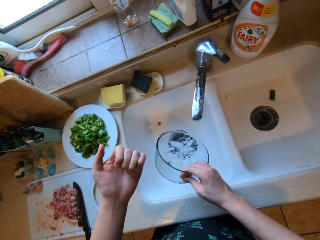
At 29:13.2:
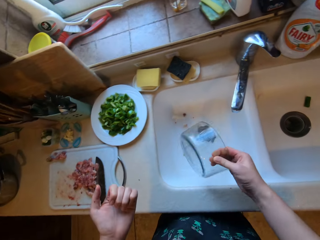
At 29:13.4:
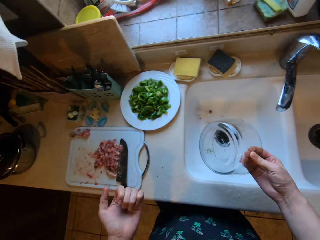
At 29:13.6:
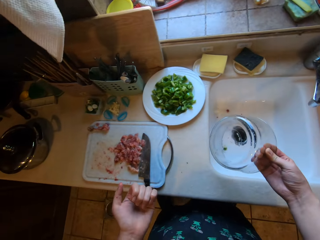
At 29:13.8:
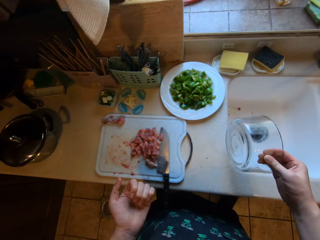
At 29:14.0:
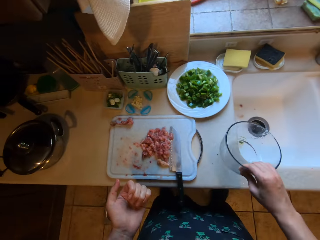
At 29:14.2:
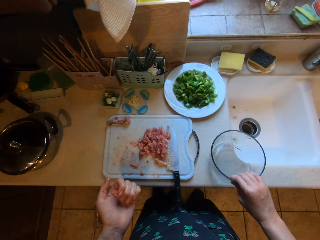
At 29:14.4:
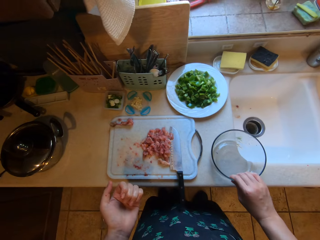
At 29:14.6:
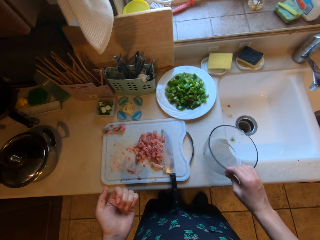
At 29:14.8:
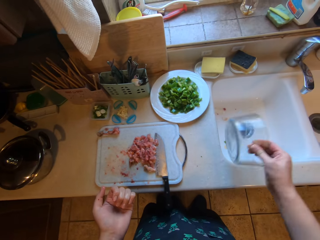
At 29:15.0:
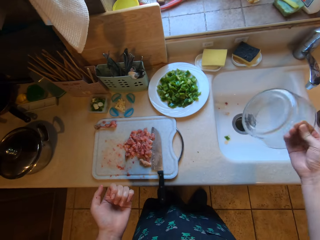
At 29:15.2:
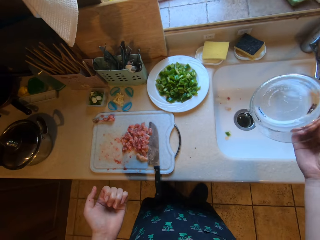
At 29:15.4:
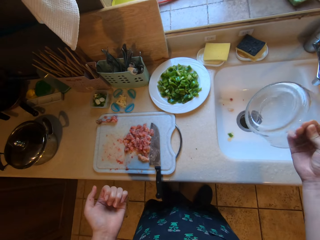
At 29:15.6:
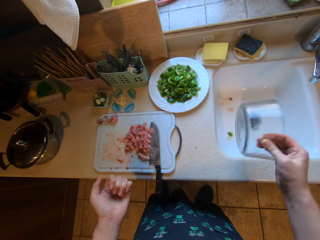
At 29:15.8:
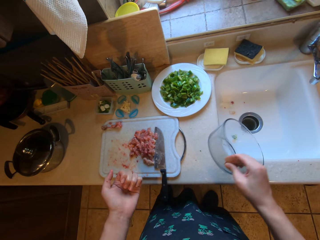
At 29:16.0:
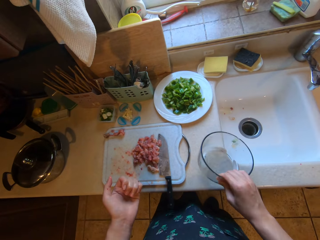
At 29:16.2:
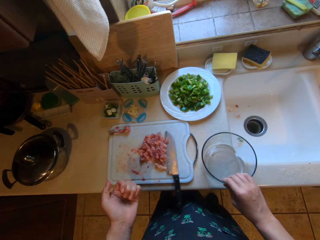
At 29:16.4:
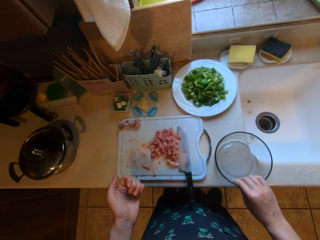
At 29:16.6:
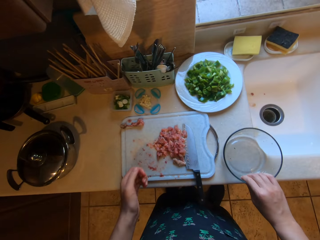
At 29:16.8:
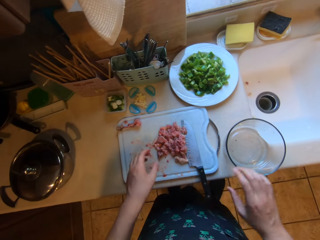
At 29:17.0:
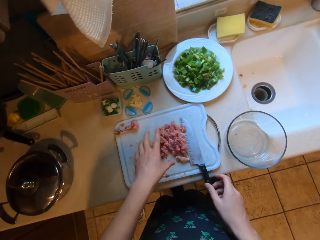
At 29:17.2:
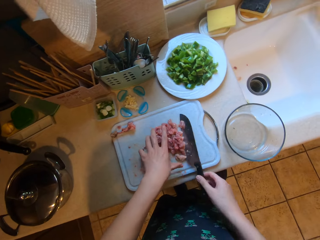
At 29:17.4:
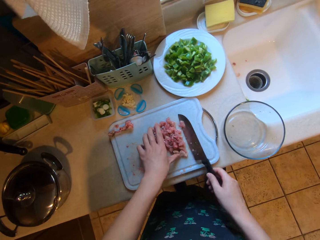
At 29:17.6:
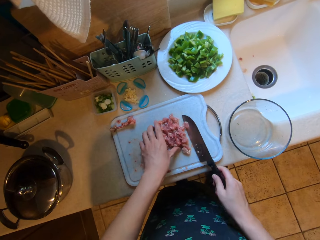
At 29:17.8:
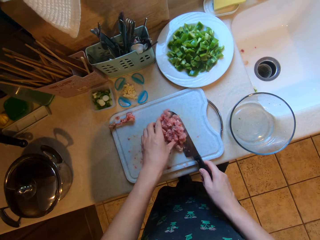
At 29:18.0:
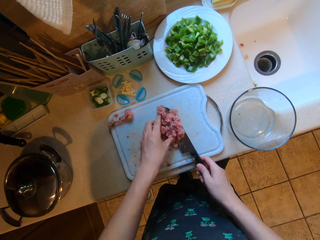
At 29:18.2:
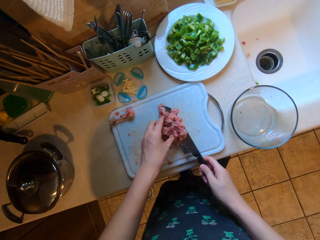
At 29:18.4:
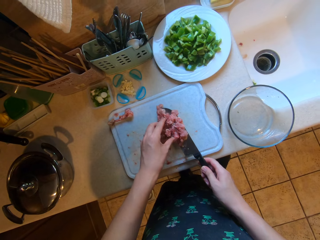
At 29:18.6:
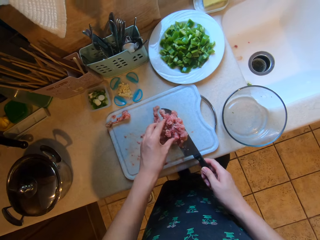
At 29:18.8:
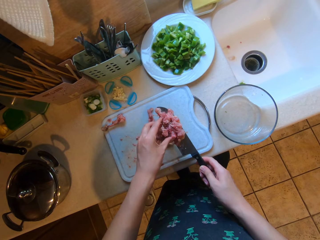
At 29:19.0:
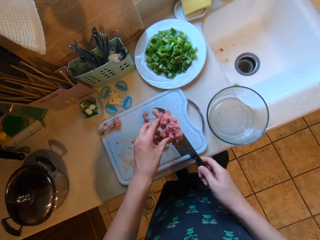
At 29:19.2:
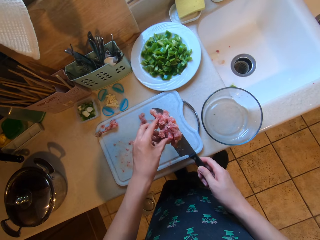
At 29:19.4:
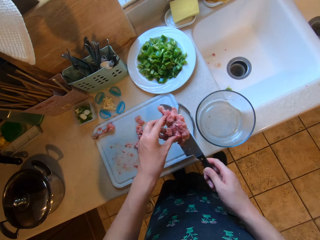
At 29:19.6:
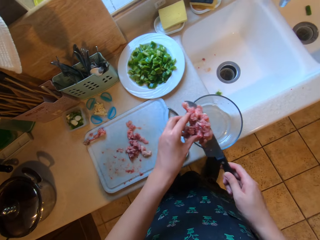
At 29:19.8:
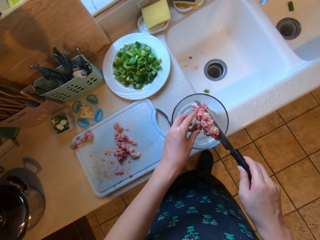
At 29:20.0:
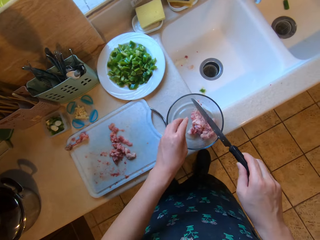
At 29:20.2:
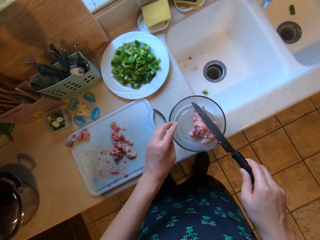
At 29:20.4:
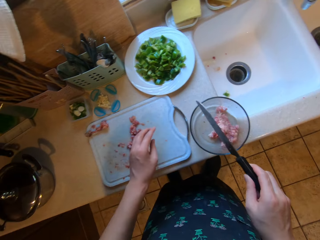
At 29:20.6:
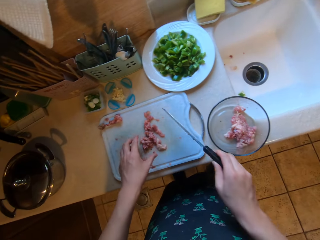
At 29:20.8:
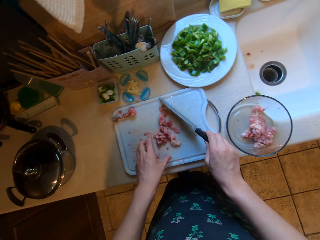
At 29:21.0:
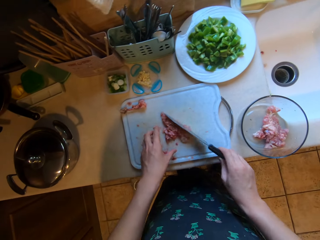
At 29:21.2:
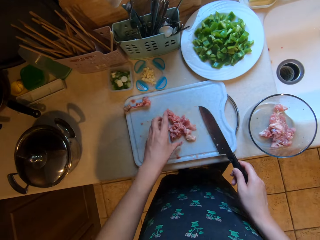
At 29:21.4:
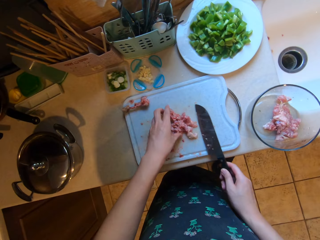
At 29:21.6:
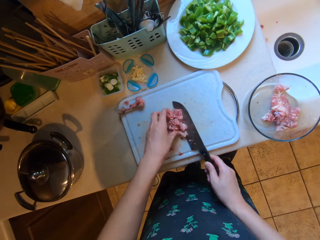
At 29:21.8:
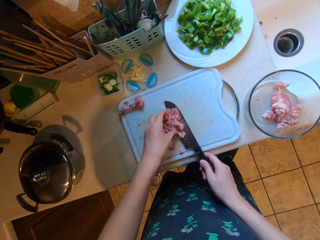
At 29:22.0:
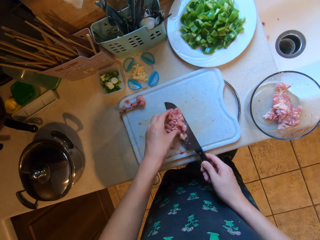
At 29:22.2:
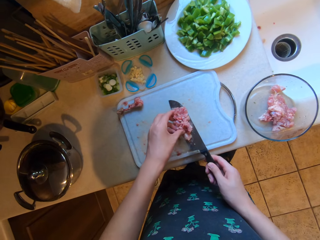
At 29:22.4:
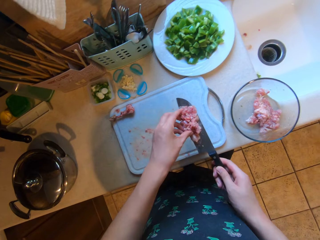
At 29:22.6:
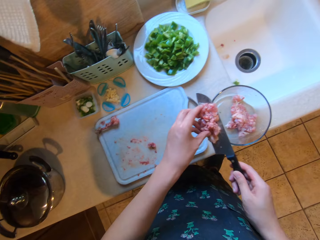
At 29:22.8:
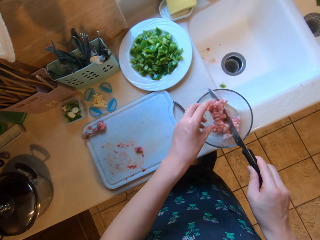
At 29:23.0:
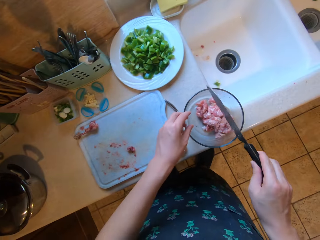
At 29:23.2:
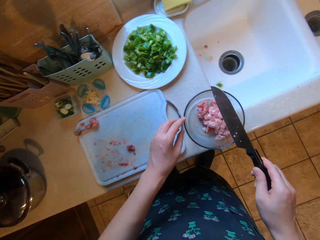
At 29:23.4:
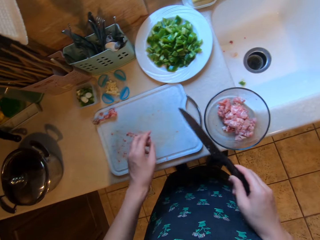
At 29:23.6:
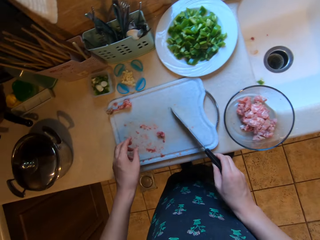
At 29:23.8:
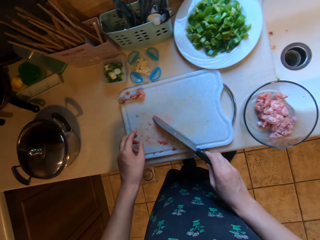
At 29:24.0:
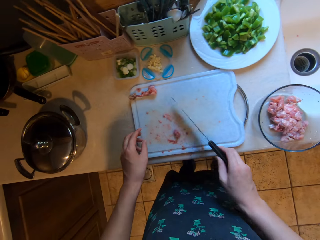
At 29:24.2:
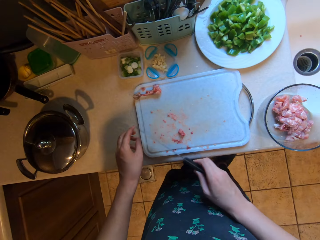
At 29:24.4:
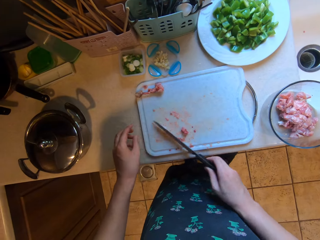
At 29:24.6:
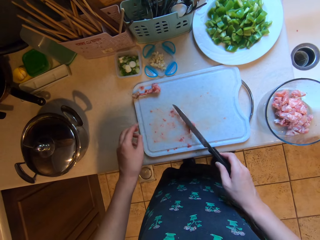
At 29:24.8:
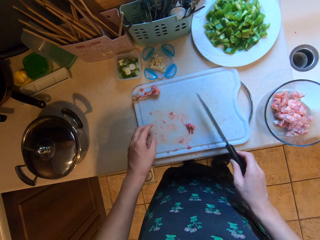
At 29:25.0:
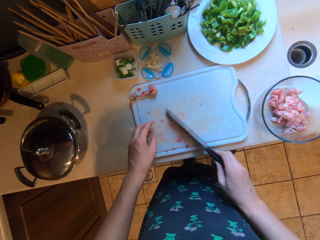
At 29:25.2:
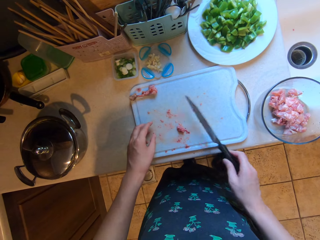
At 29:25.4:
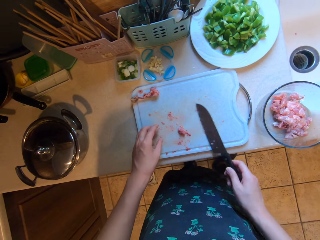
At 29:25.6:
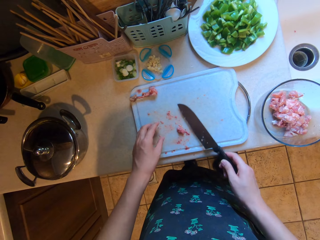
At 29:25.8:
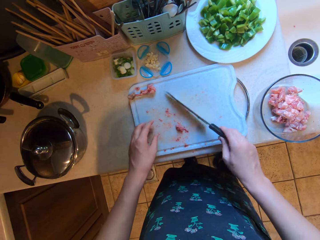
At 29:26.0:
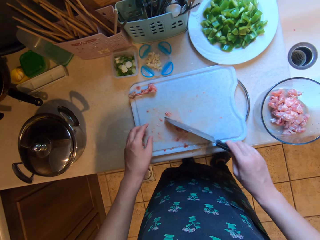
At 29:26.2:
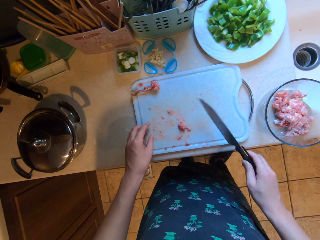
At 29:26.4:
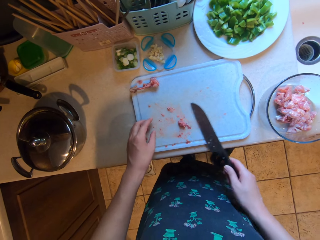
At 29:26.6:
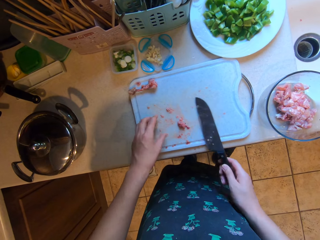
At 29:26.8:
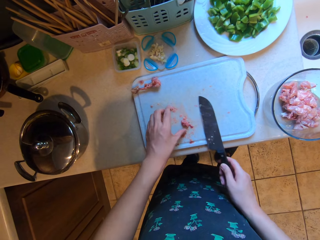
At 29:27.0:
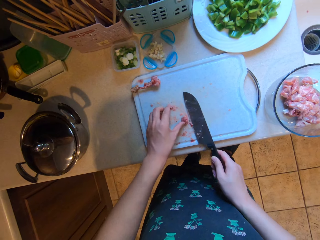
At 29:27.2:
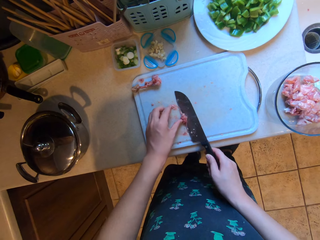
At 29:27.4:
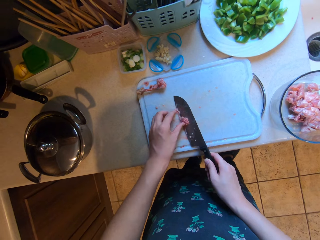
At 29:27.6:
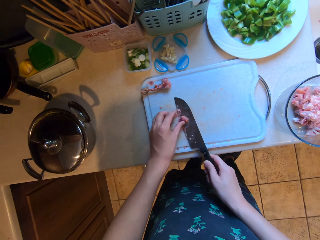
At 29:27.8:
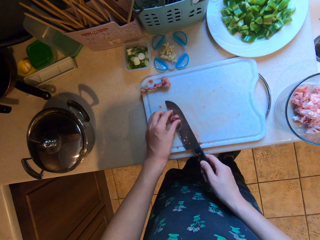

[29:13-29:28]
The camera wearer closes the tap with her left hand. She pours out the water in the bowl into the sink with her right hand. She drops the bowl on the counter. She pours out the water in the bowl into the sink with her right hand. She drops the bowl on the counter. She grabs the knife on the chopping board with her right hand. She packs the chopped meat pieces with the knife in her right hand and her left hand. She drops the chopped meat into the kitchen bowl with both hands. She gathers the remaining meat pieces on the chopping board. She drops the chopped meat into the bowl with both hands. She gathers the remaining meat pieces on the chopping board. She wipes the chopping board.

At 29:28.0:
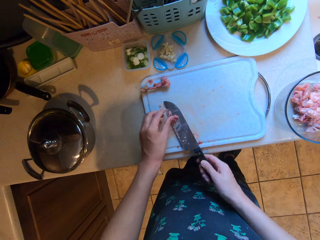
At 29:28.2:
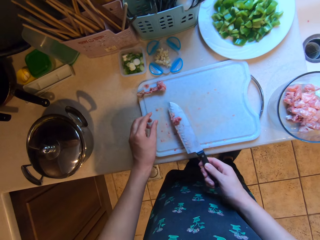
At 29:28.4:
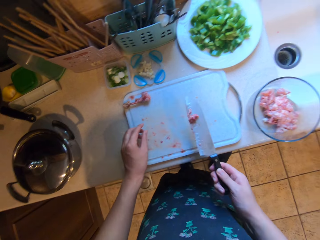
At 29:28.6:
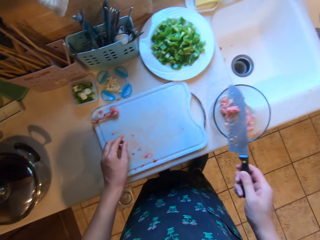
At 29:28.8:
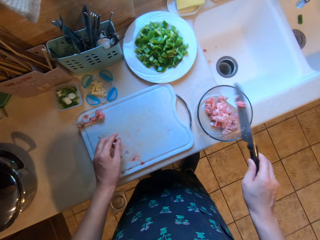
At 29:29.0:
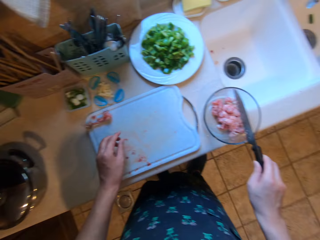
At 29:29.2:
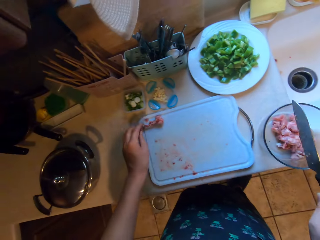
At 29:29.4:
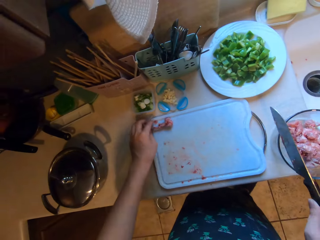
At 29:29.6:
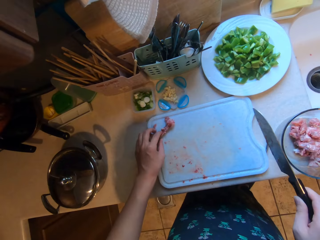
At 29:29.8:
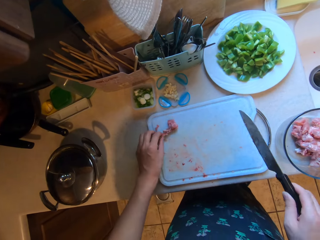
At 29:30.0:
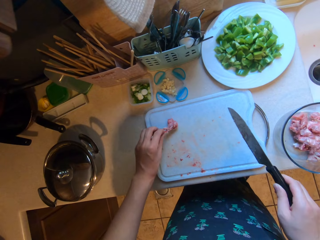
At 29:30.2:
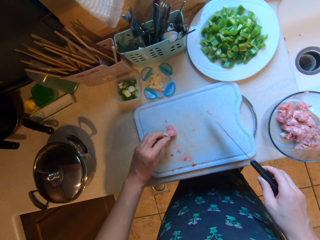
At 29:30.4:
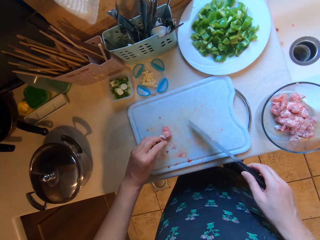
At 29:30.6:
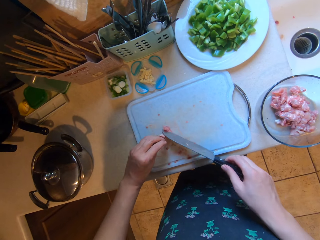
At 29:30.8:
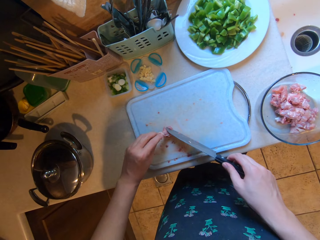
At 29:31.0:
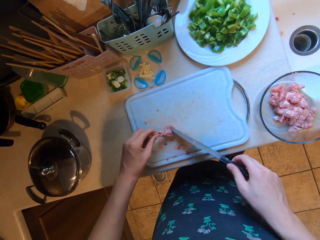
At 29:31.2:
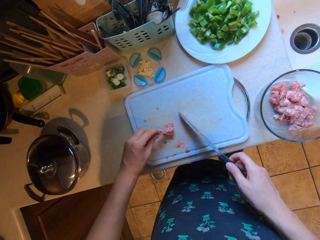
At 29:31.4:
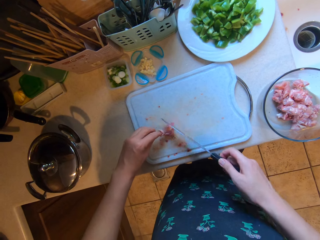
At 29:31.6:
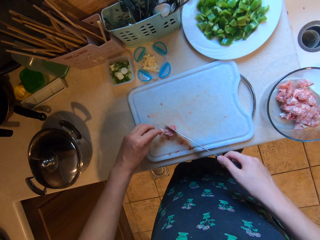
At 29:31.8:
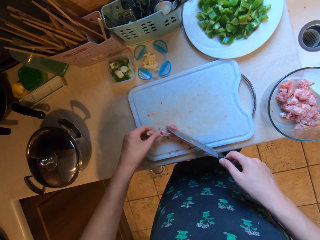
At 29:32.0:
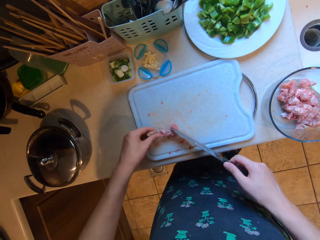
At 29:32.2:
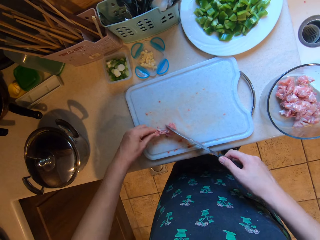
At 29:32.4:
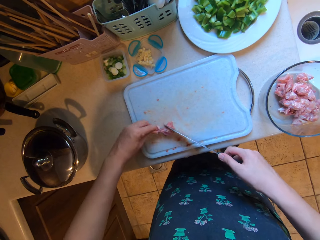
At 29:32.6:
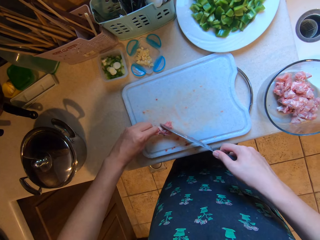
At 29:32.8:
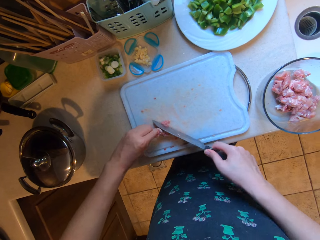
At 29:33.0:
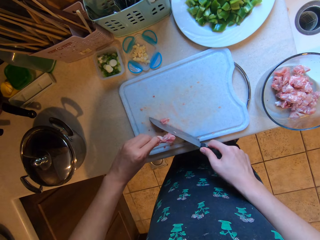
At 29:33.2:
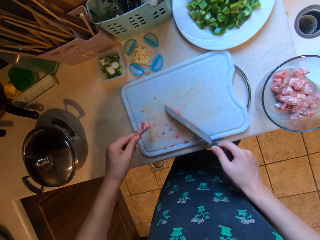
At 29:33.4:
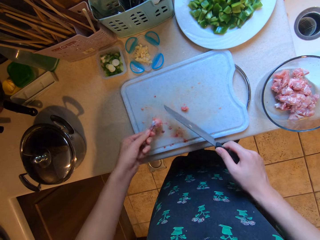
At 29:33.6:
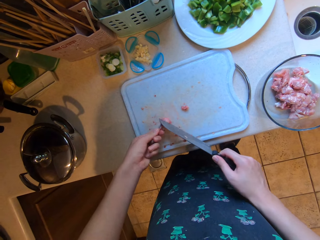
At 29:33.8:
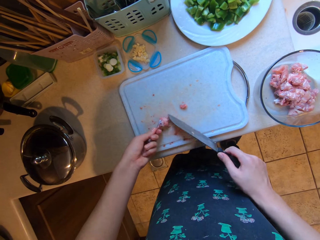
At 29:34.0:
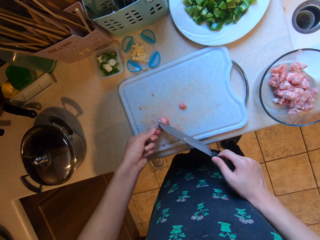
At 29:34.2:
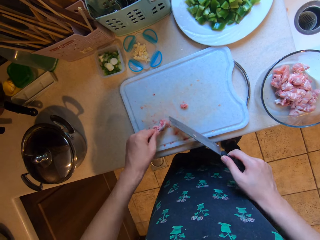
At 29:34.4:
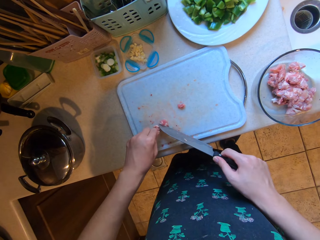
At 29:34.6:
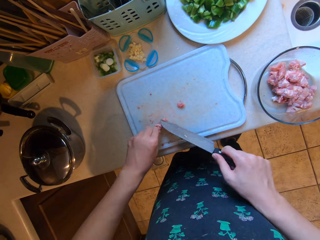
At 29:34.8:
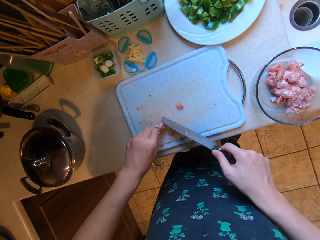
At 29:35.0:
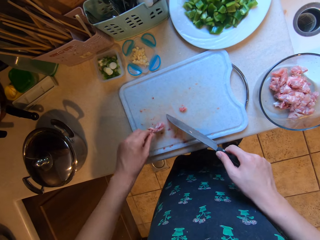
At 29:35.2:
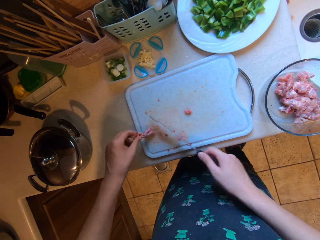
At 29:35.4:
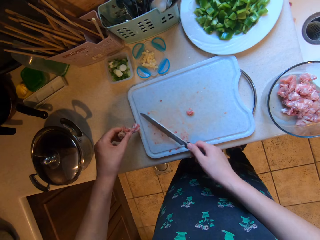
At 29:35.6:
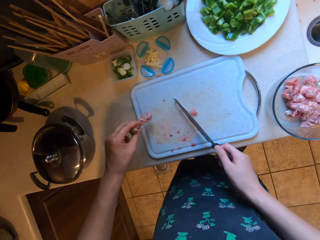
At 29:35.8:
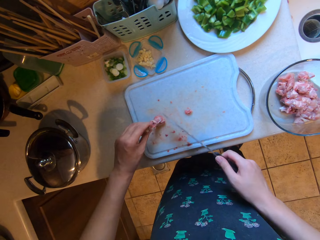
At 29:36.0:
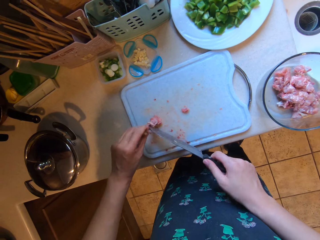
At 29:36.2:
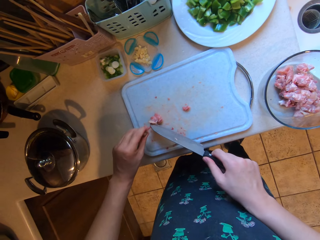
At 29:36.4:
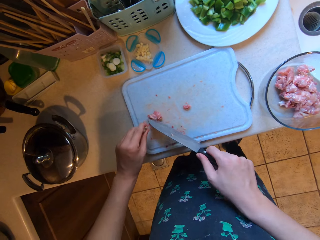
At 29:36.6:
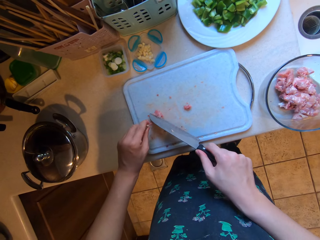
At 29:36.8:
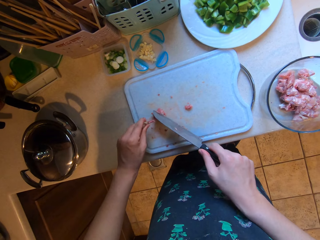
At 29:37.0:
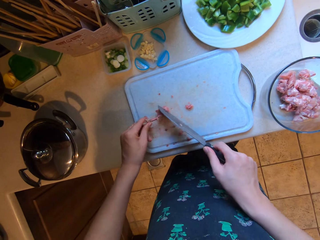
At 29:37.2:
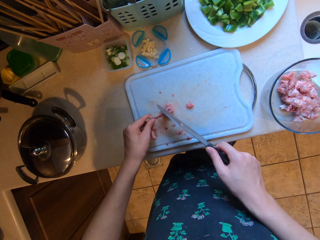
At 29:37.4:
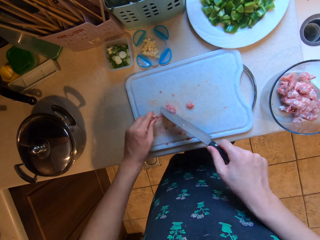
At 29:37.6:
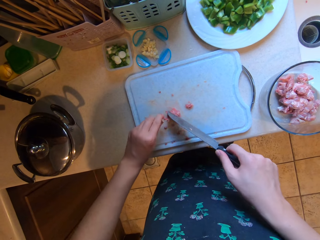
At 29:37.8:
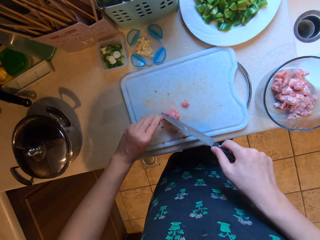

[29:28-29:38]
The camera wearer picks a piece of meat. She drops the chopped meat into the bowl with the knife in her right hand. She picks up the piece of meat from the chopping board with her left hand. She chops the piece of meat on the chopping board with the knife in her right hand.
